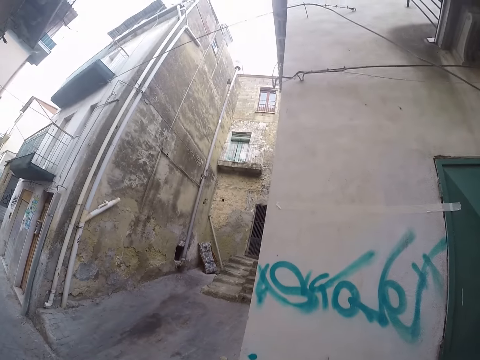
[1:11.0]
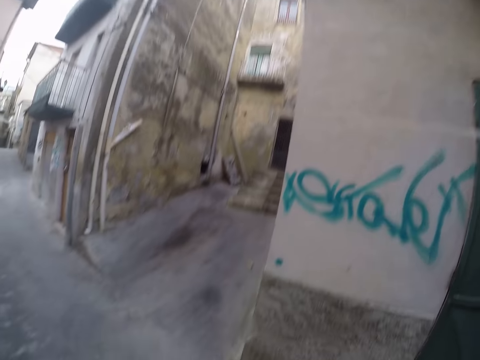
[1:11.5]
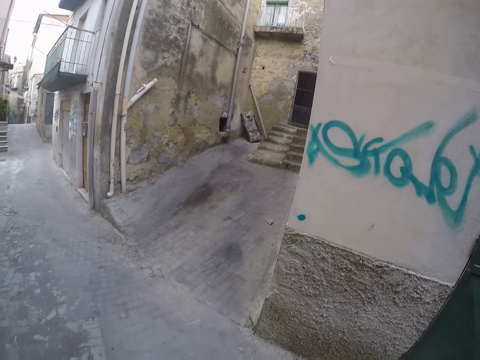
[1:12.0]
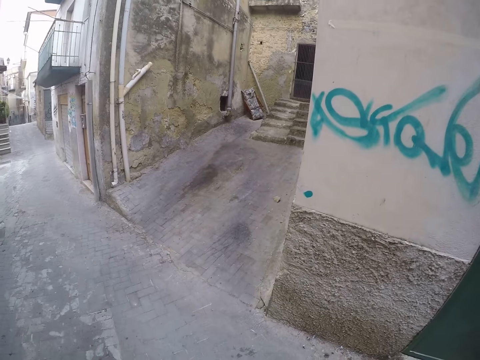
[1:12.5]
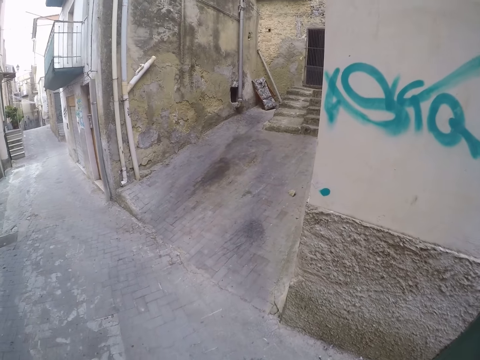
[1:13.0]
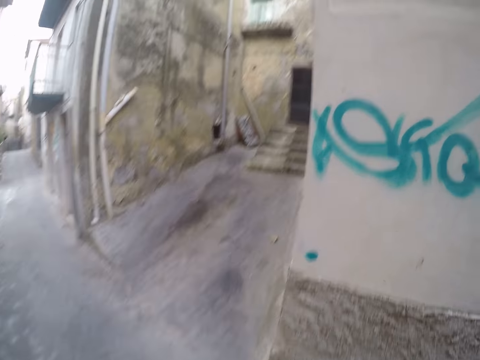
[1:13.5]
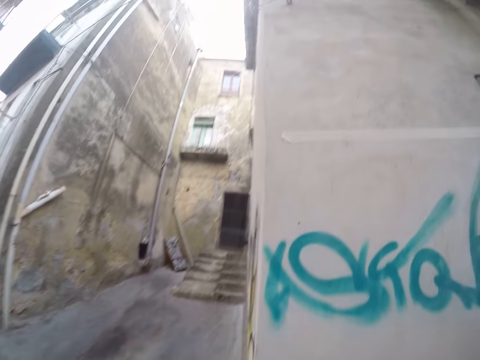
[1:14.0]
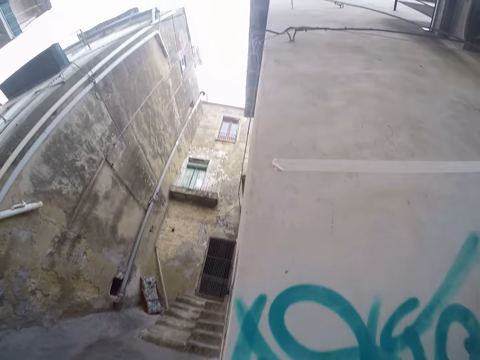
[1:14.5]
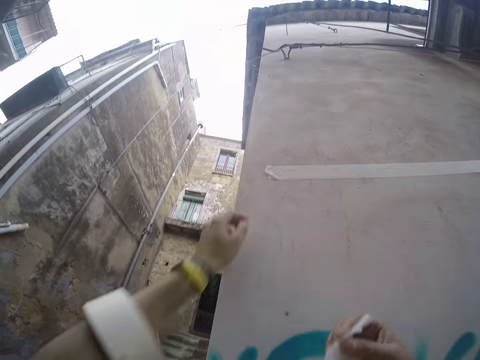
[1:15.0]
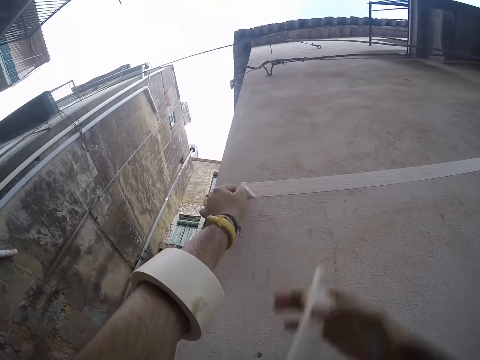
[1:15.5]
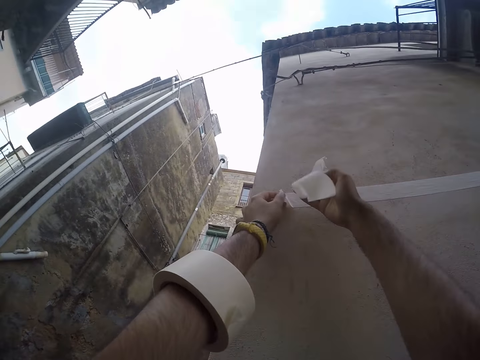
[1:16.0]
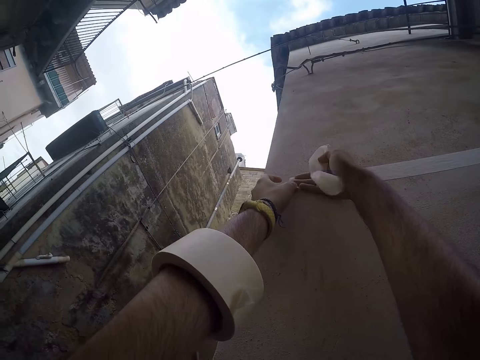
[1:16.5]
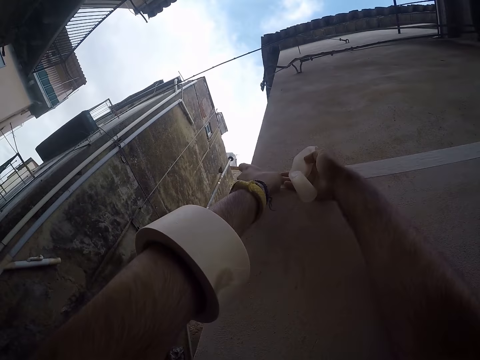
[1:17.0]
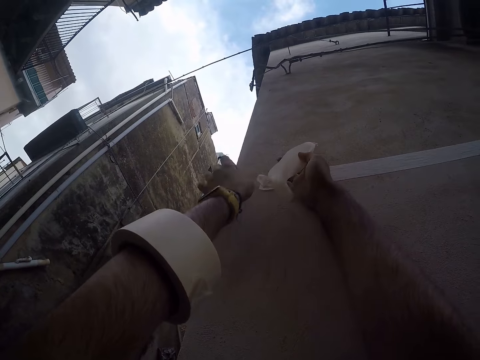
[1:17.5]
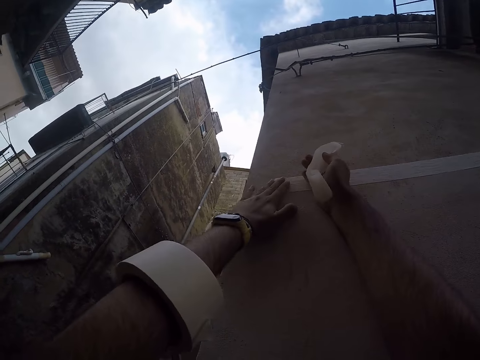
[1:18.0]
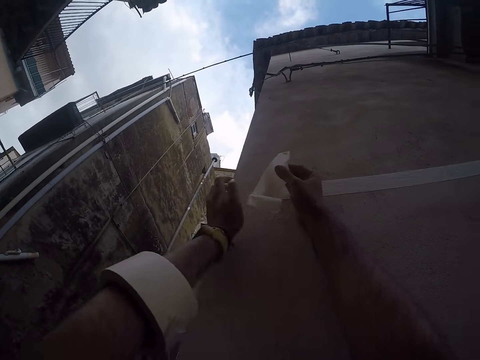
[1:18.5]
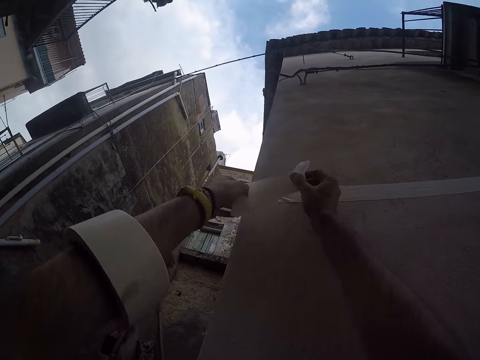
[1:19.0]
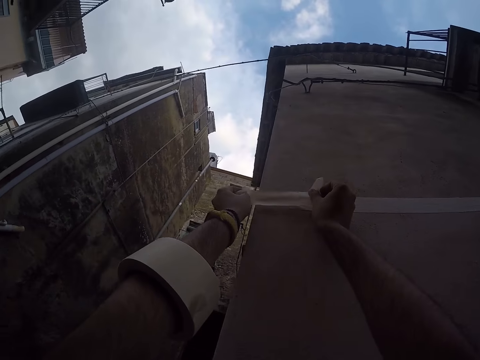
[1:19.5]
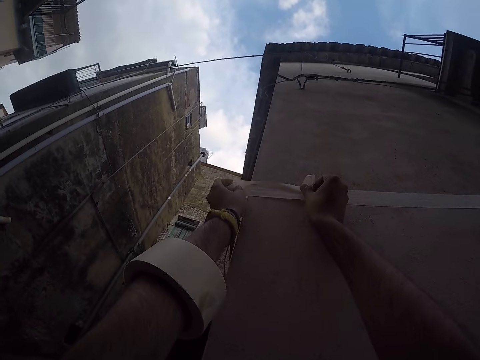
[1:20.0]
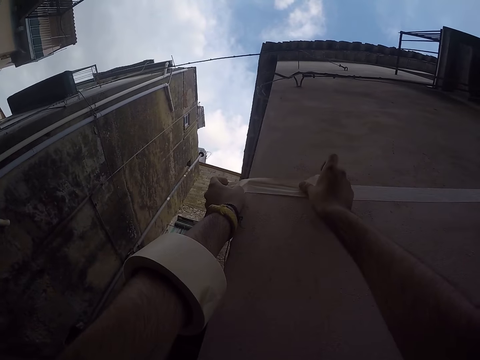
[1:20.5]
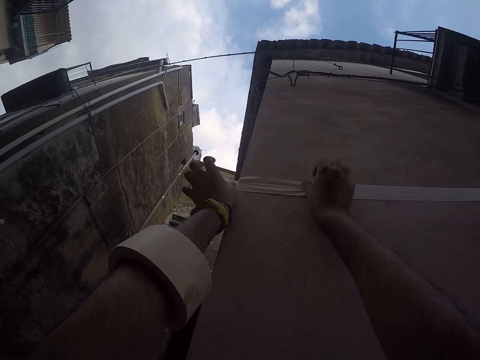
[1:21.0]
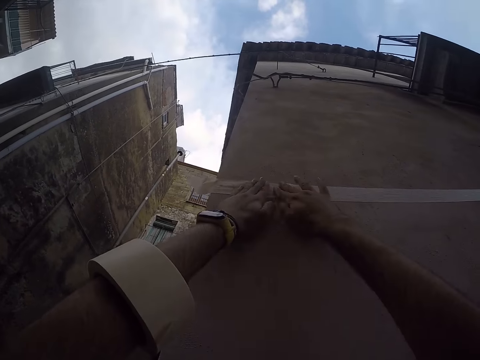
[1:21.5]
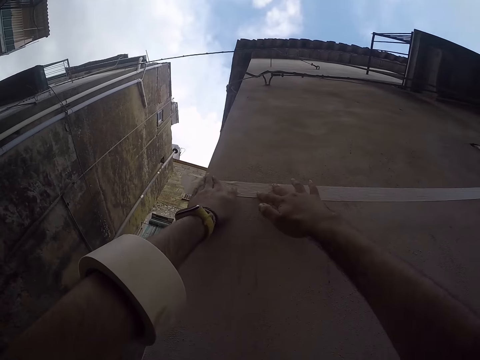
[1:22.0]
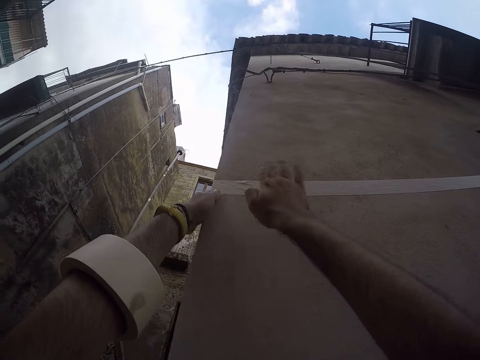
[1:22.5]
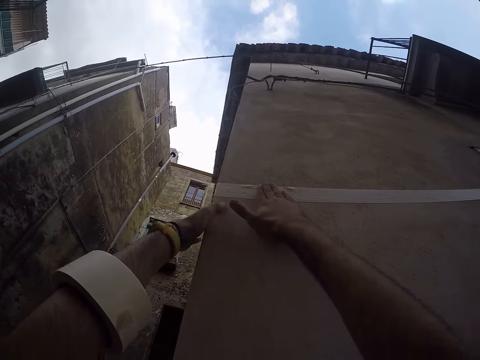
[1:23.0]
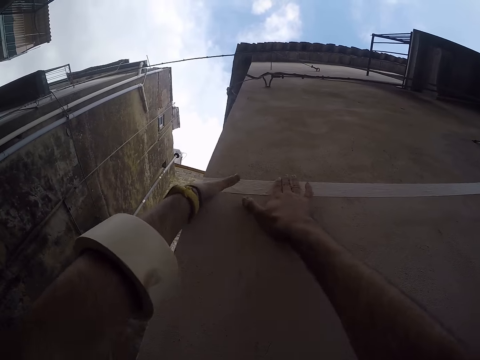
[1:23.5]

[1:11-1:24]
The camera wearer walks towards the wall. He straightens the edge of the paper tape or sellotape with his hands. He holds the paper tape with his right hand. He attaches the edge of the sellotape on the wall to the wall. He places the paper tape around the tape on the upper side of the wall with his hands. He smoothens the paper tape with his hands.

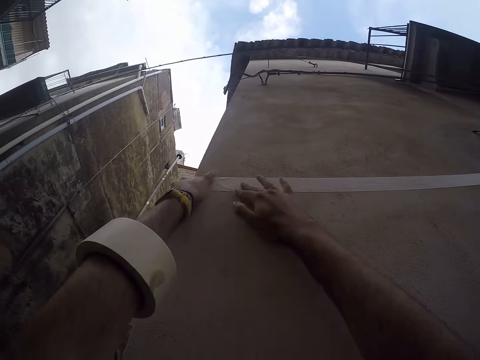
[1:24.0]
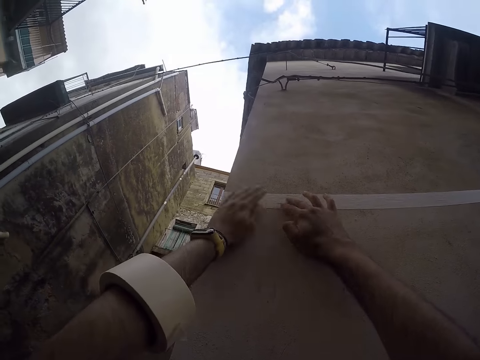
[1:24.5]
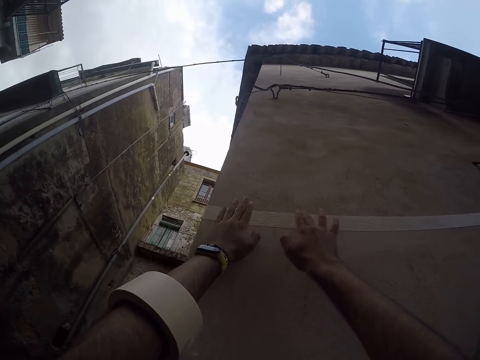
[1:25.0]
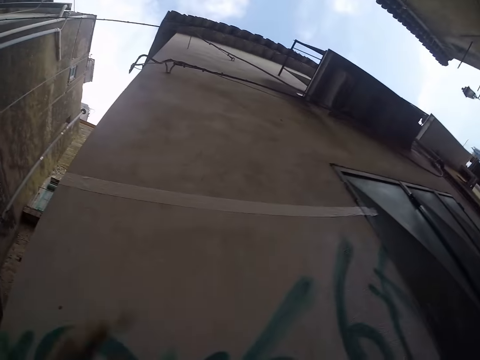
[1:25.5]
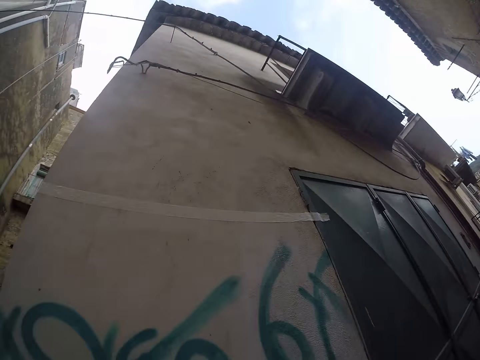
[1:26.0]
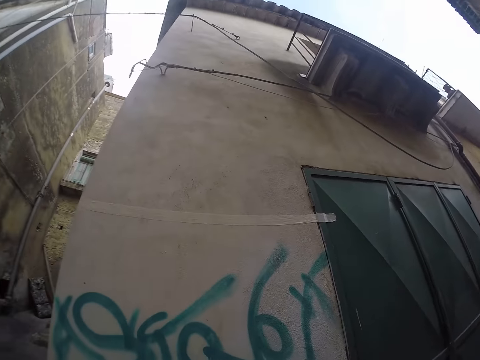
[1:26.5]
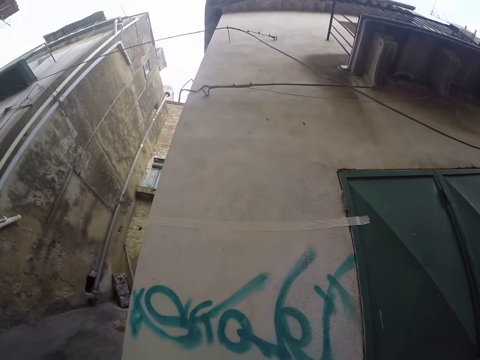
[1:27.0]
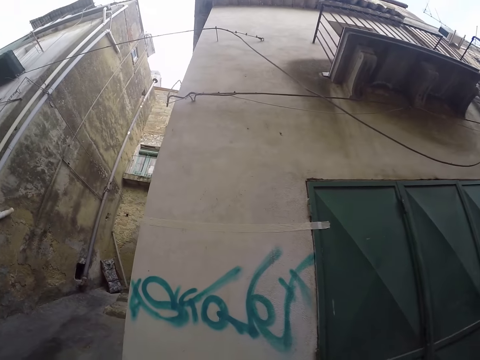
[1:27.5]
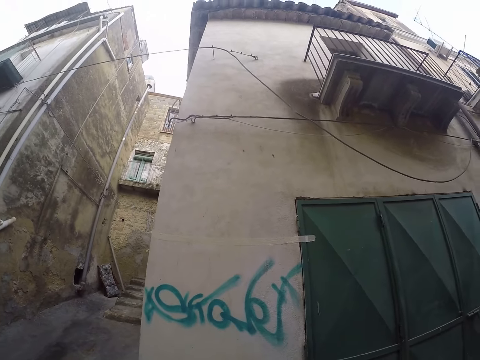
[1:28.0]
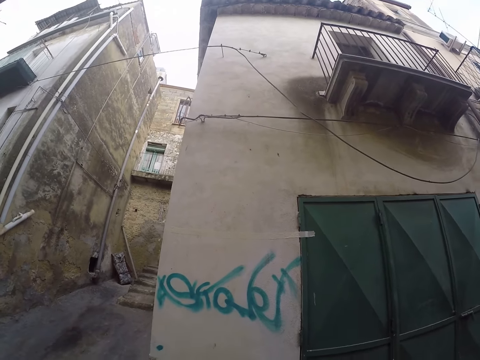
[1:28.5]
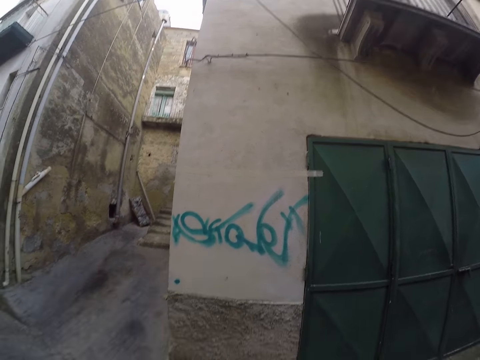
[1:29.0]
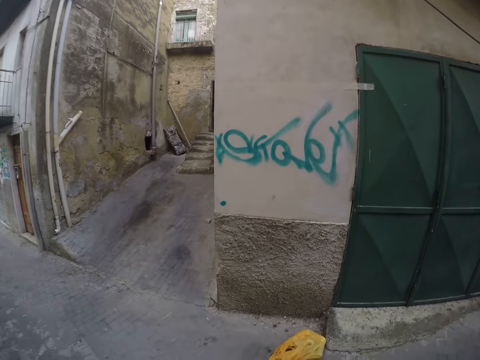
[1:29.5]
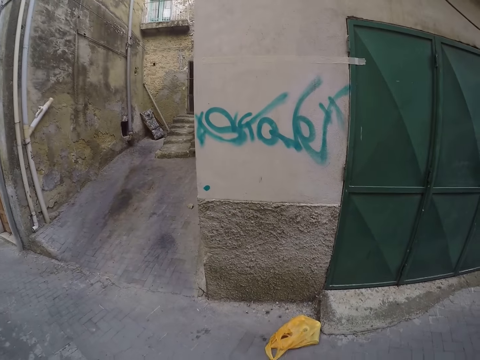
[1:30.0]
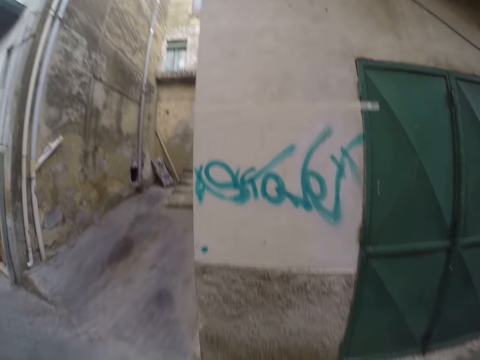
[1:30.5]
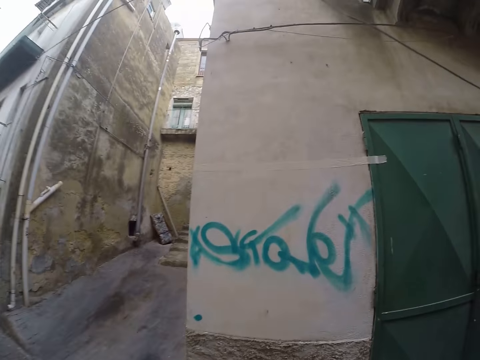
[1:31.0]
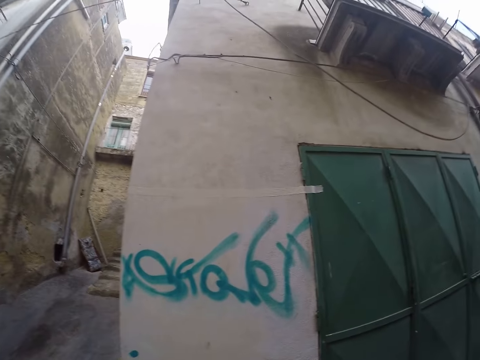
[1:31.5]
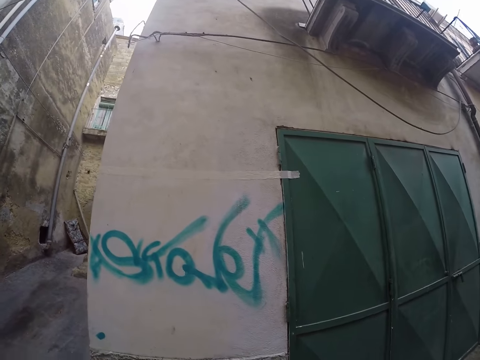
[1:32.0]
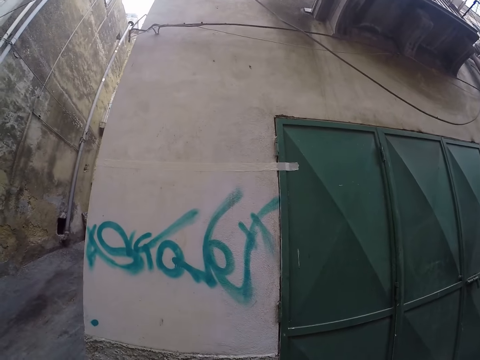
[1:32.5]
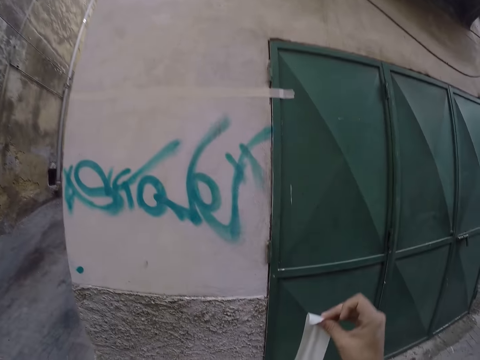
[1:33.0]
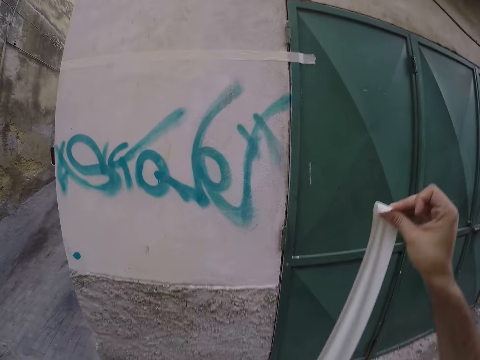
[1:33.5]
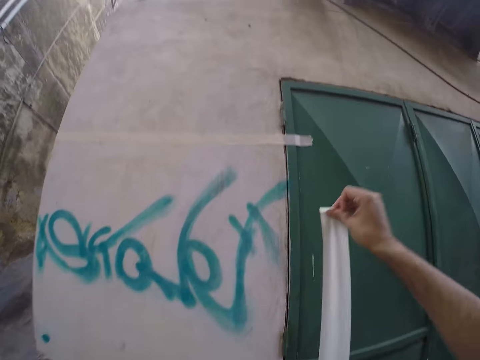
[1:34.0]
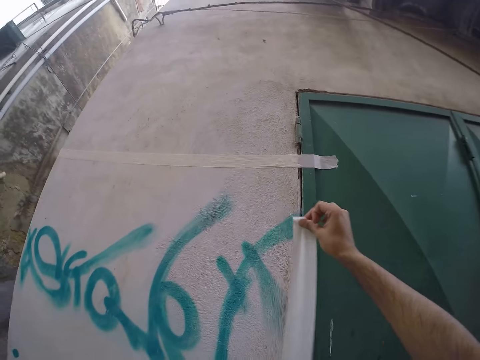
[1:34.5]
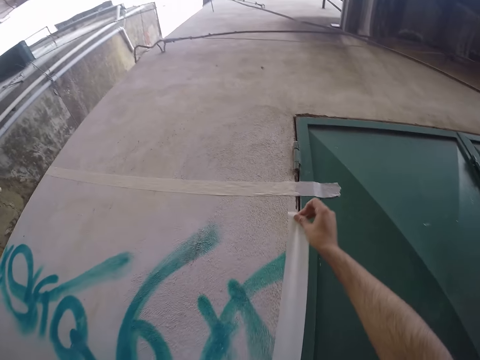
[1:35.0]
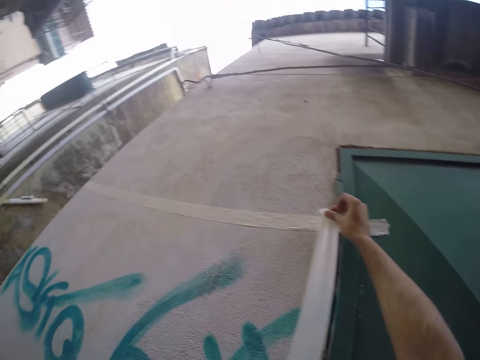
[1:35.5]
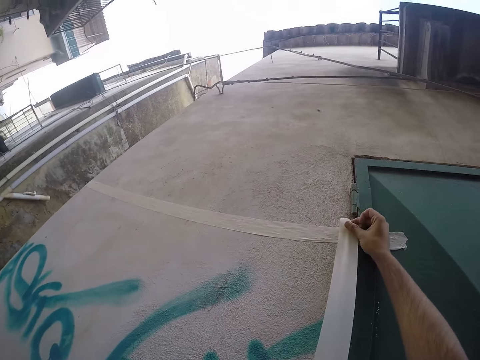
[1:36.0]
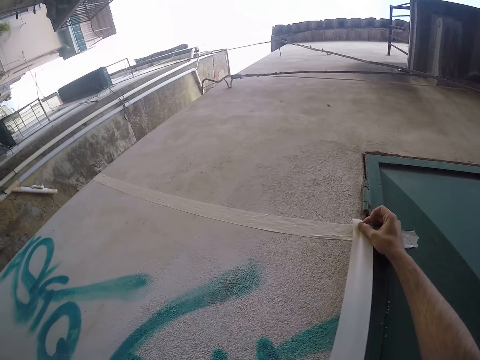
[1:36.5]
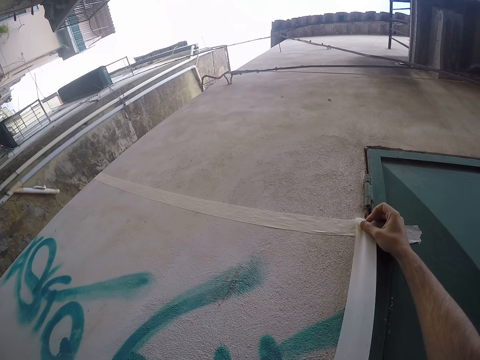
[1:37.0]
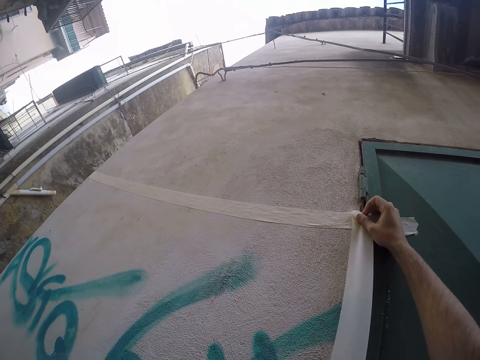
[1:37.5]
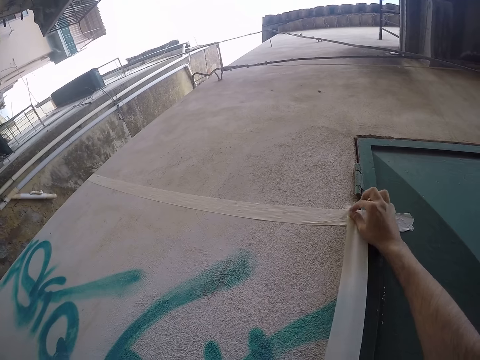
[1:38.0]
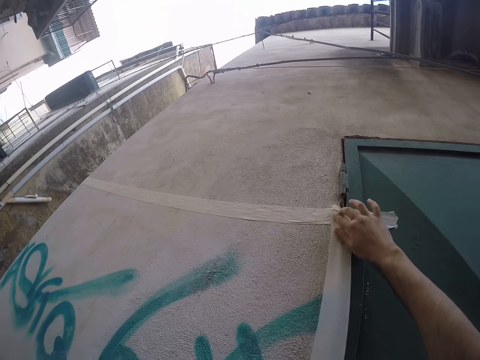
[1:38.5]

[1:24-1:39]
The camera wearer drops his hands from the wall. He steps backwards from the wall. He walks closer to the wall. He cuts sellotape on his hand. He pulls a paper tape with his right hand. He attaches the paper tape on the right side of the wall along the door with his hands.
